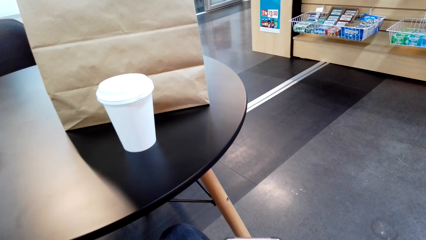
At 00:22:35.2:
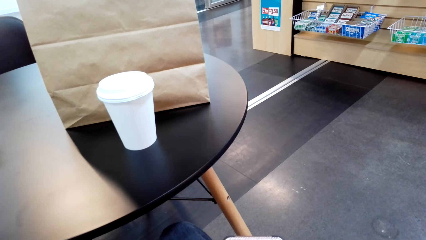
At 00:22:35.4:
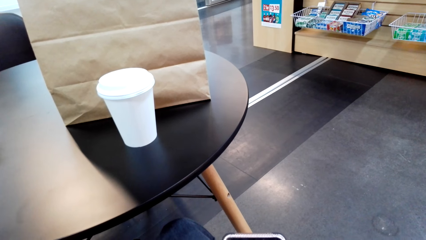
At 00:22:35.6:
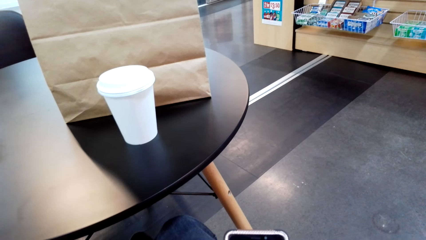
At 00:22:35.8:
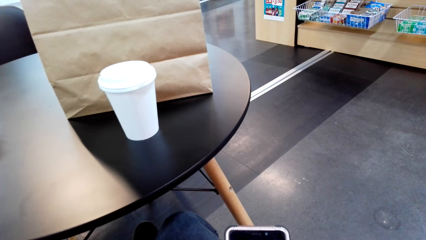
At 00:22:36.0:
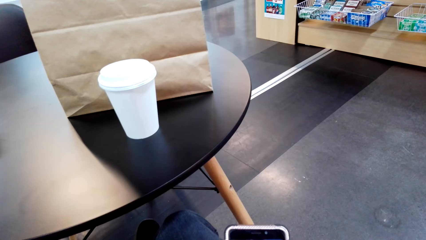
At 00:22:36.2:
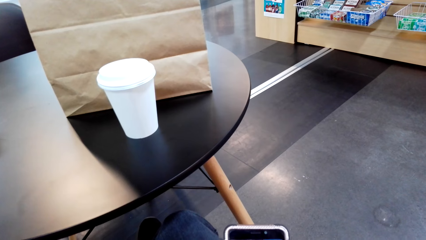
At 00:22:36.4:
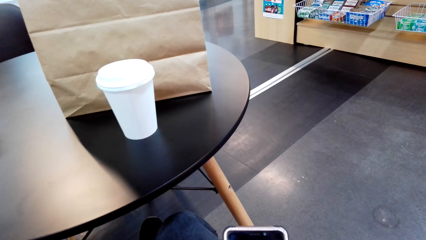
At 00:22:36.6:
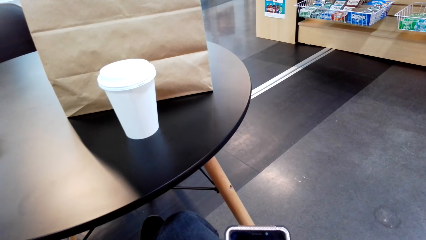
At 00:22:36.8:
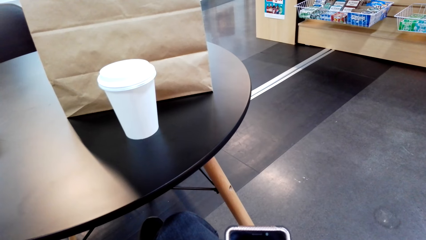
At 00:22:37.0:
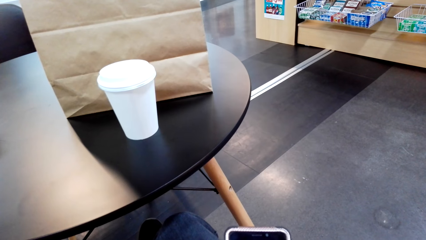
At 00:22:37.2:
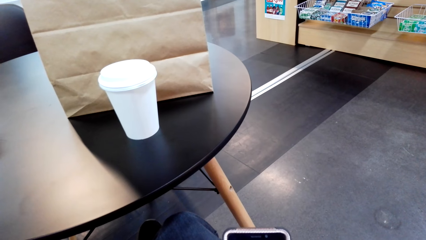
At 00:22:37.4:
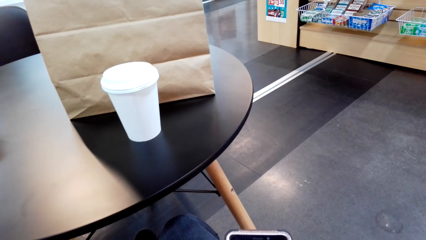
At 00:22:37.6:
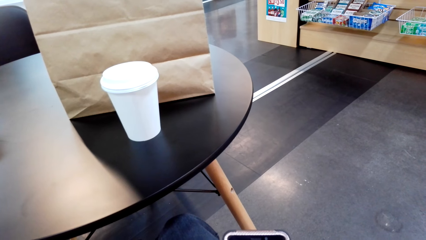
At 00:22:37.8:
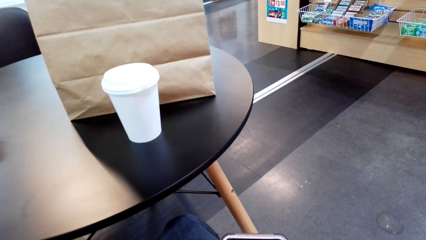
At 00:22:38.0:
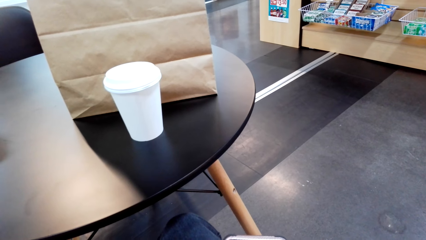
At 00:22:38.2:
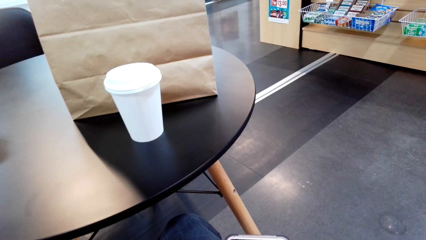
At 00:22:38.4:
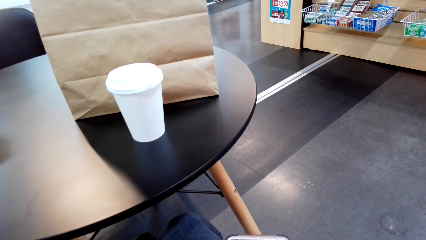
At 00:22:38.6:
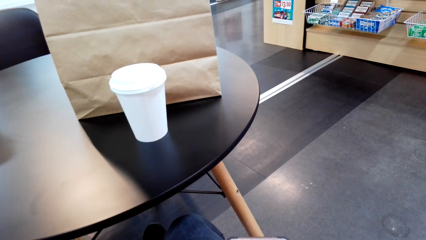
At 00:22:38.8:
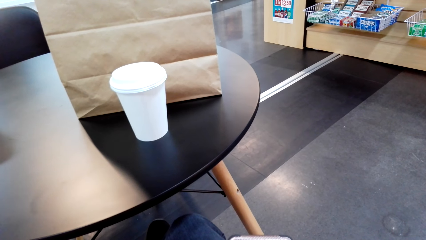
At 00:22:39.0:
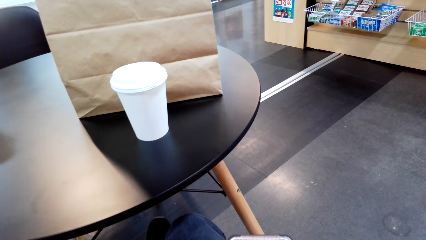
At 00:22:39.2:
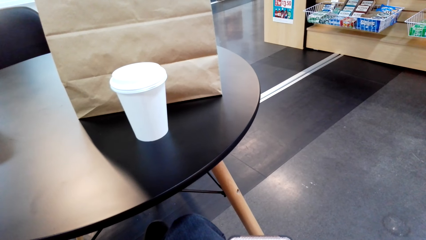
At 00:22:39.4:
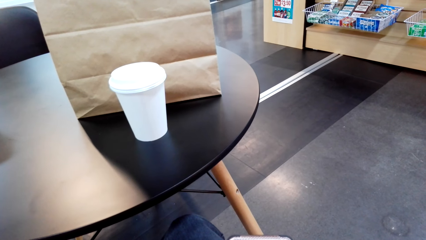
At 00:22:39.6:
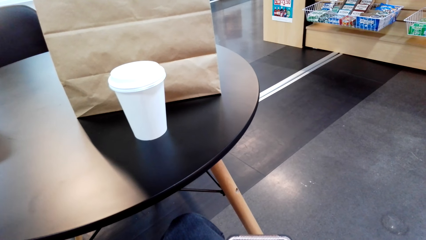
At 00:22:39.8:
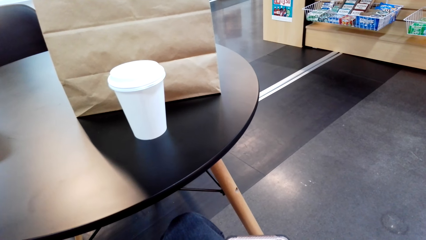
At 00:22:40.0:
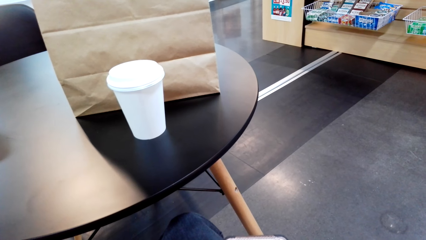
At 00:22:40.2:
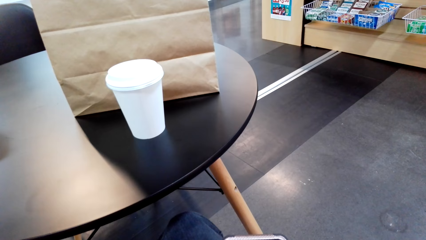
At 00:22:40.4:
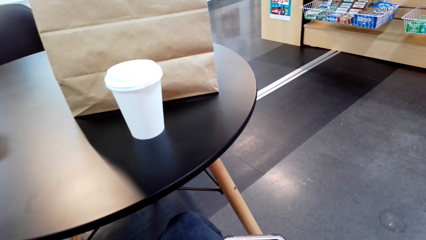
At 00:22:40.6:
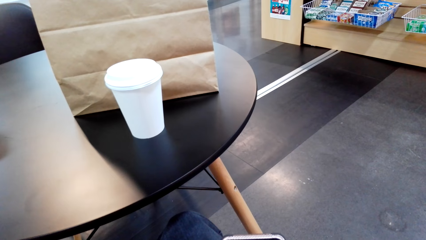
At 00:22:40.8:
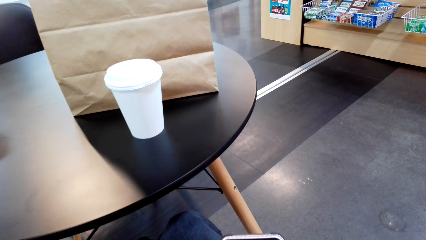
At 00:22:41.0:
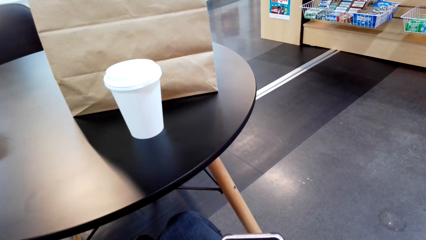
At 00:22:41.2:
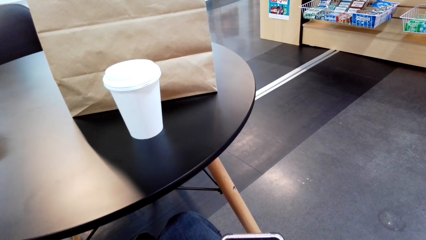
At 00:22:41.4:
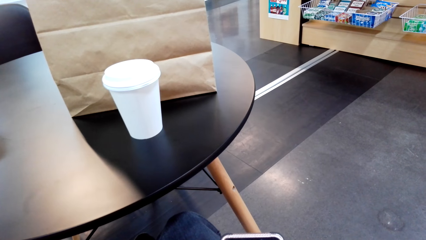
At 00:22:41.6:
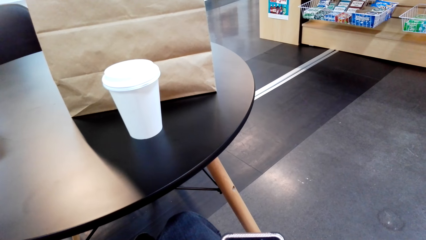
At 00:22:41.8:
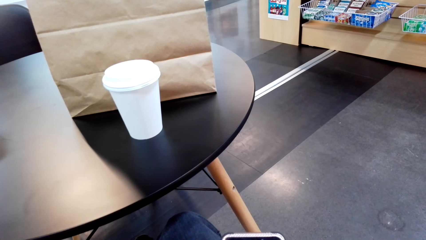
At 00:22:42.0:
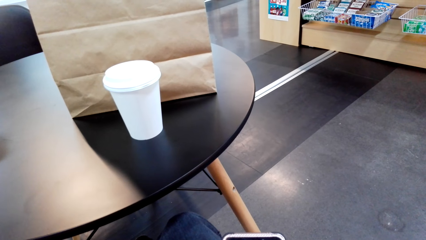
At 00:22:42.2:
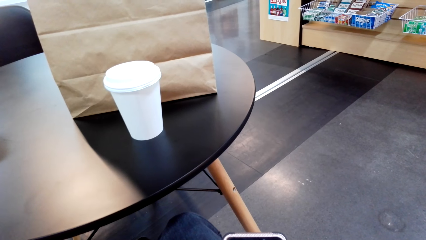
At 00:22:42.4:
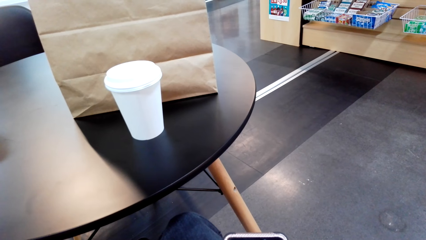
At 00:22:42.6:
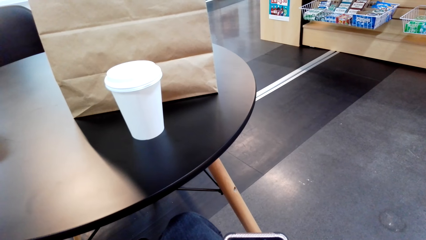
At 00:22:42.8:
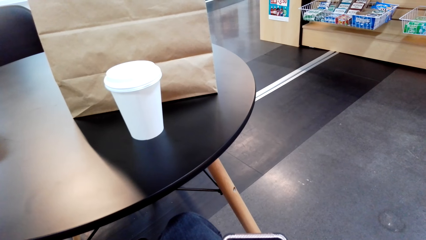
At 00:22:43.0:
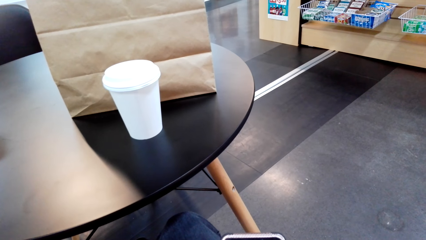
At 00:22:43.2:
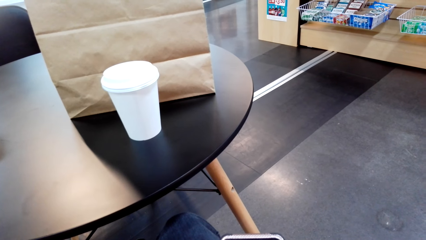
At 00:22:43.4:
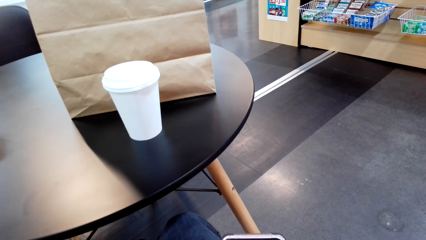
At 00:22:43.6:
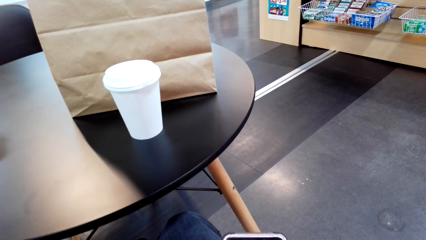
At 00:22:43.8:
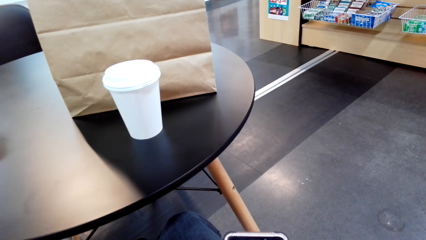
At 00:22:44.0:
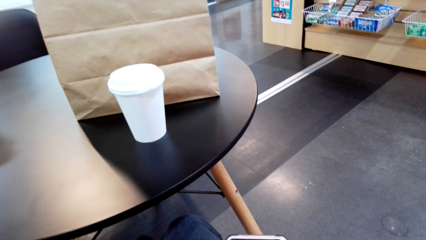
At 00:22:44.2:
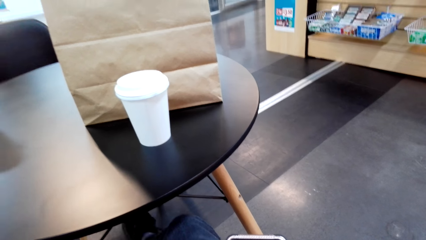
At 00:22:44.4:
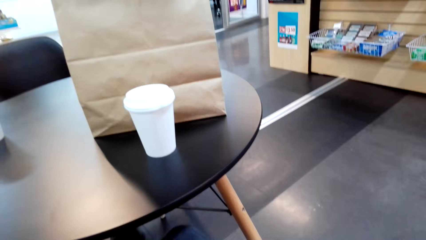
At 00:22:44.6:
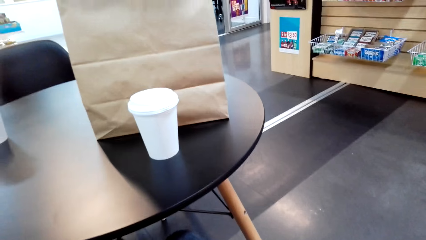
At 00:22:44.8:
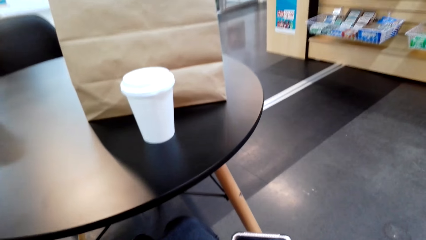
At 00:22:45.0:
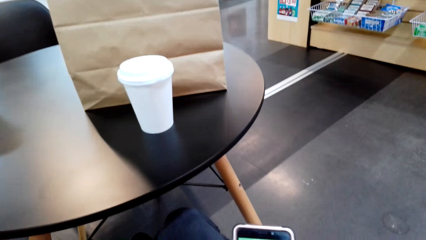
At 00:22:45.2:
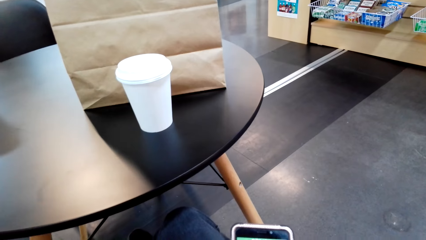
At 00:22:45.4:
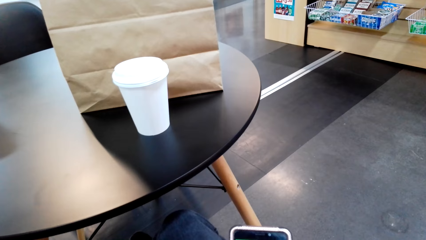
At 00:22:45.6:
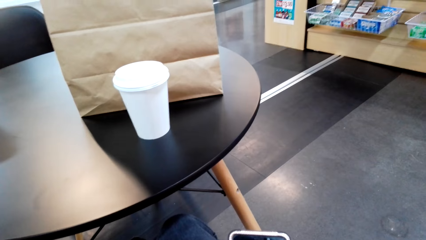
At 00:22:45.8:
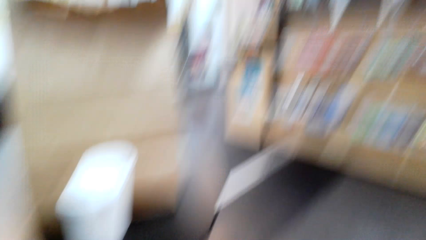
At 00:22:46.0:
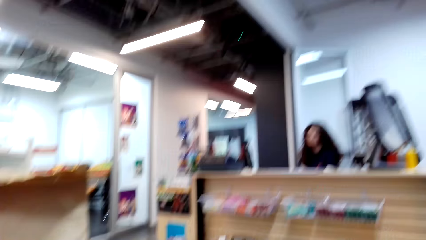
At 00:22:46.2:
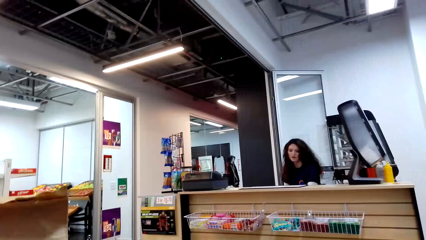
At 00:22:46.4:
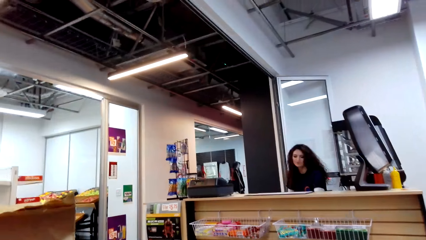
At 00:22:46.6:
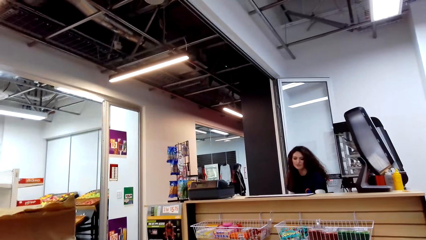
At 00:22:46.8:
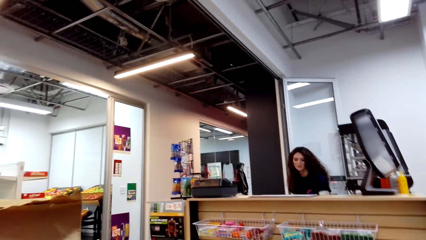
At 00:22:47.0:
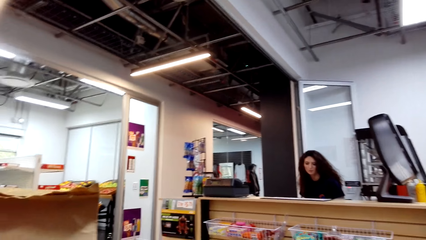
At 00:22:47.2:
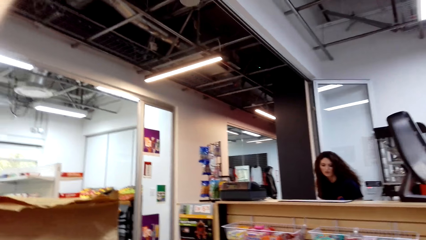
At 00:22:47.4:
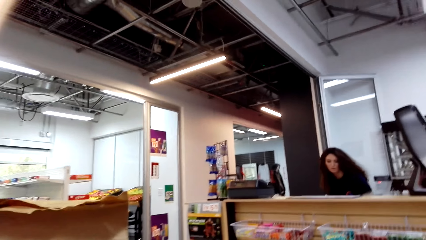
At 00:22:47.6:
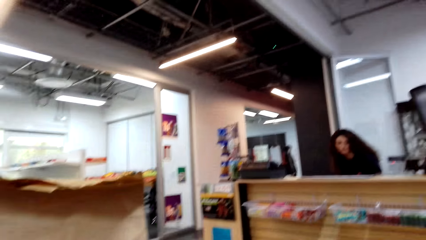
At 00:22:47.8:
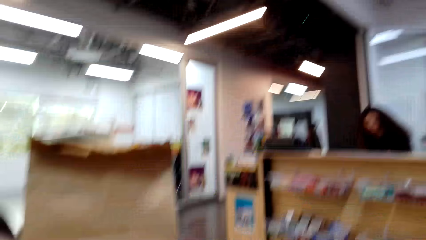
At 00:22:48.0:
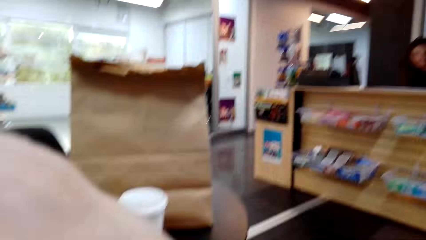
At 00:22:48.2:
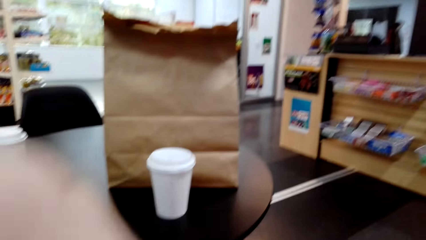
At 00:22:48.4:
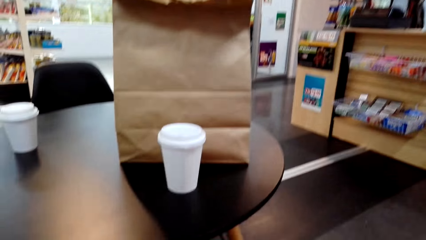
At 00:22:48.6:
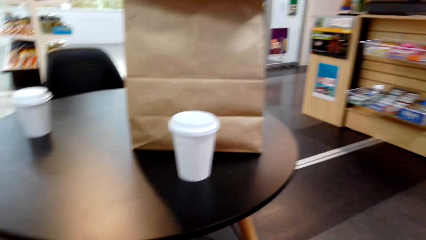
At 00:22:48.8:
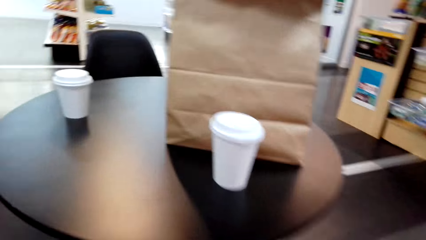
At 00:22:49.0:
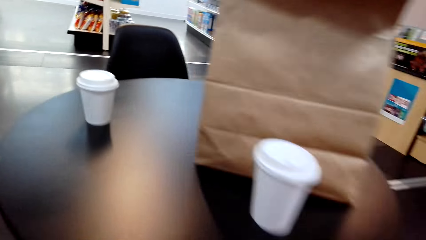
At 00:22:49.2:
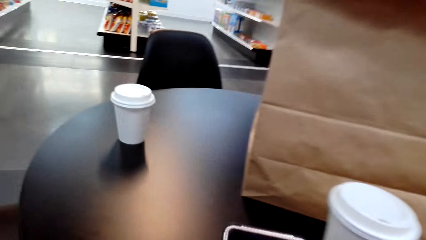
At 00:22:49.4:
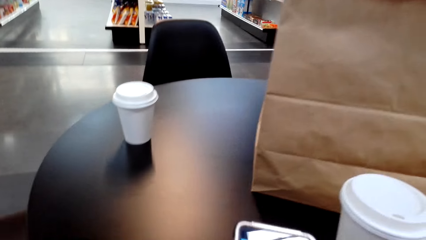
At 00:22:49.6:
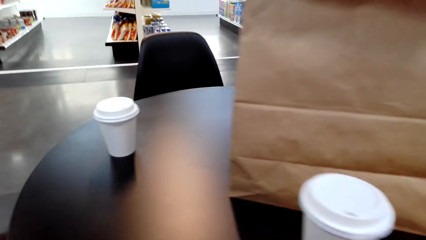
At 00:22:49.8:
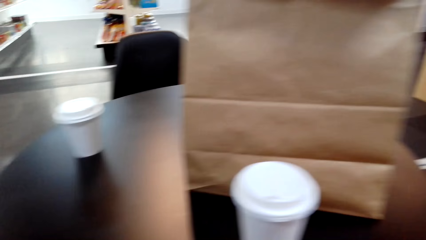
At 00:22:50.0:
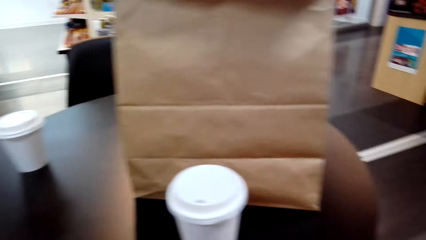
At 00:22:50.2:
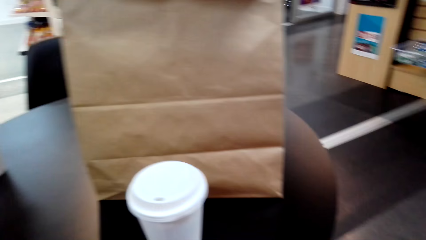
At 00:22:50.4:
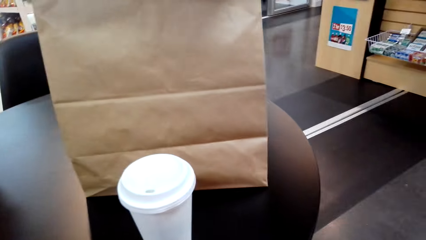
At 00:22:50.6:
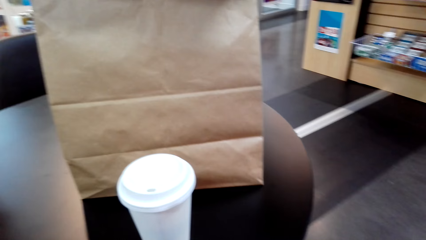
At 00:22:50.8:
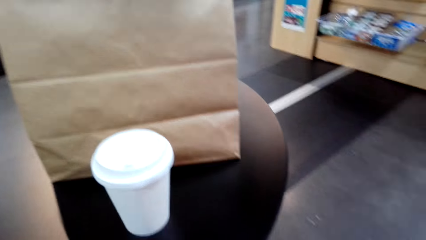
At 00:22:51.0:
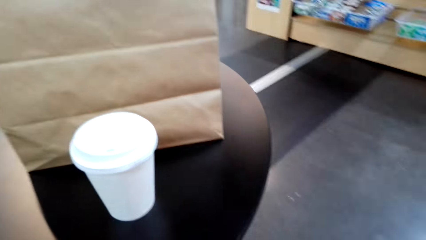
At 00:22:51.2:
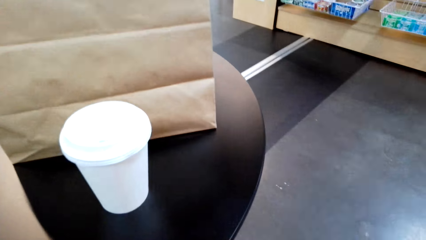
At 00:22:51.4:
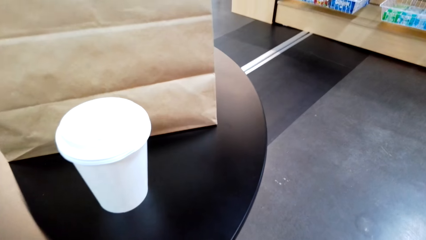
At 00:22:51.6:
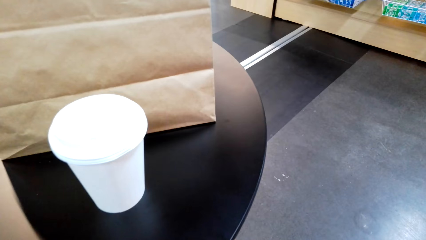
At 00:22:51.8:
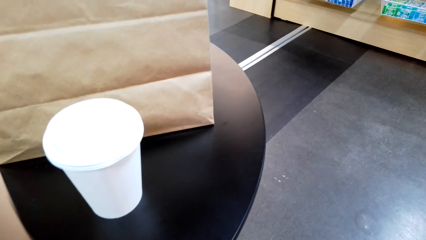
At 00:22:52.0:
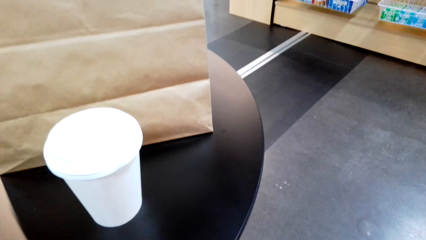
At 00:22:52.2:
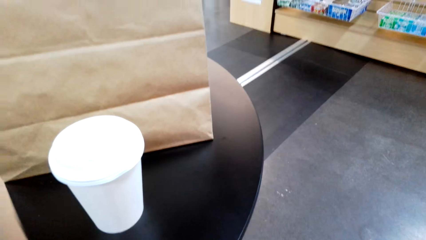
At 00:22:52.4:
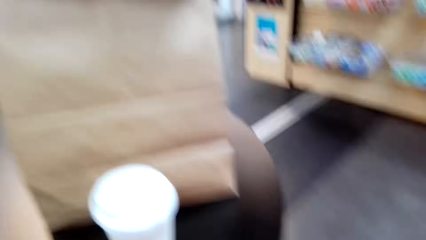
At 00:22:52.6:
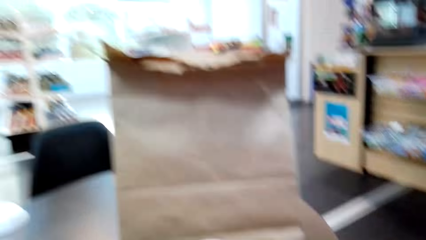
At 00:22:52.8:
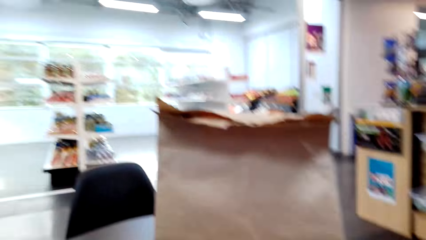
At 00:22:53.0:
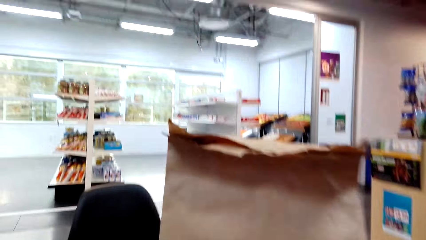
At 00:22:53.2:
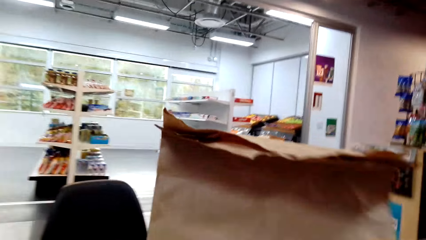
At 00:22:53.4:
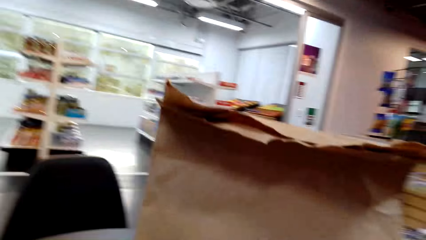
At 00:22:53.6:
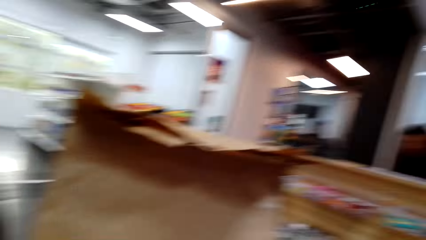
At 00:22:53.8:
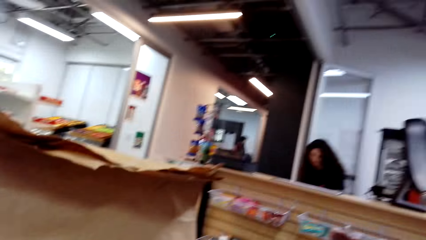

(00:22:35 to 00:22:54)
The camera wearer looks around. They use the phone. A cashier talks to the camera wearer. The camera wearer adjusts the camera. They look around the supermarket. They dial the phone. The cashier talks to the camera wearer.
